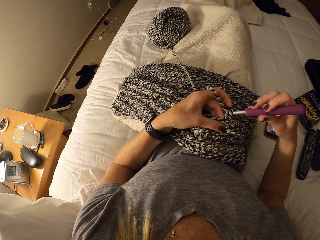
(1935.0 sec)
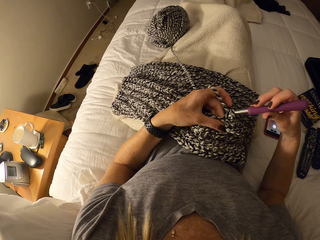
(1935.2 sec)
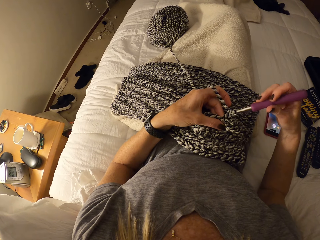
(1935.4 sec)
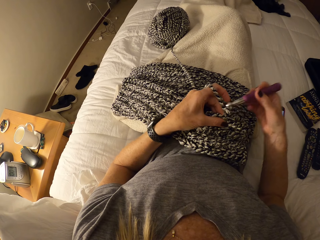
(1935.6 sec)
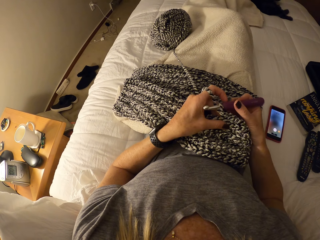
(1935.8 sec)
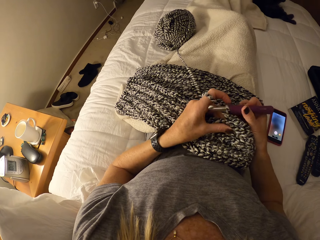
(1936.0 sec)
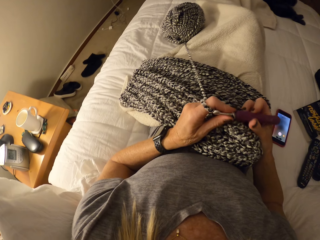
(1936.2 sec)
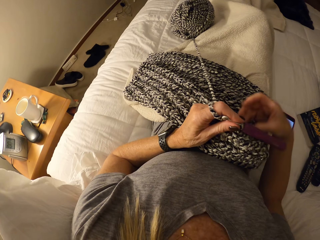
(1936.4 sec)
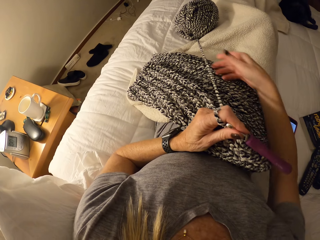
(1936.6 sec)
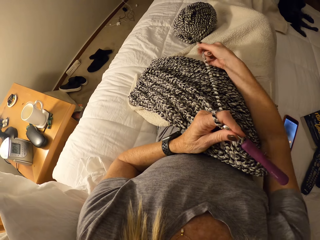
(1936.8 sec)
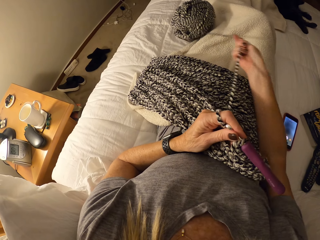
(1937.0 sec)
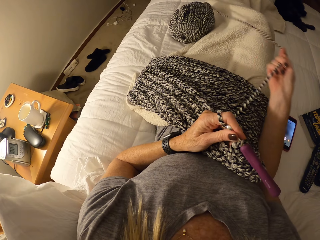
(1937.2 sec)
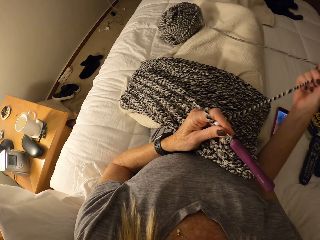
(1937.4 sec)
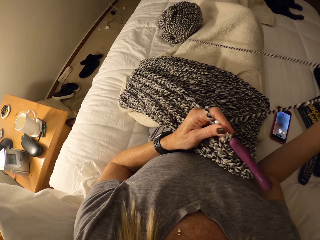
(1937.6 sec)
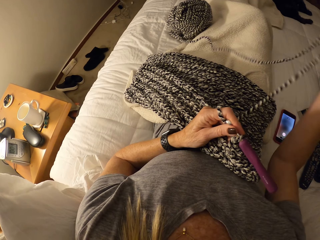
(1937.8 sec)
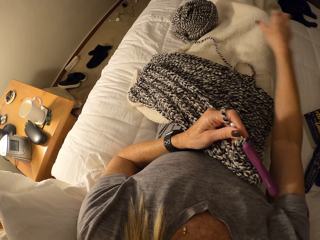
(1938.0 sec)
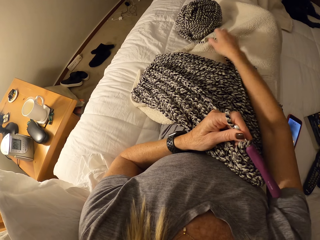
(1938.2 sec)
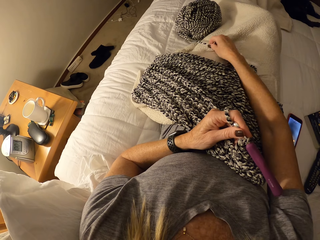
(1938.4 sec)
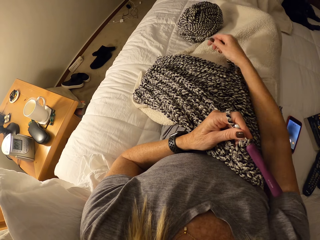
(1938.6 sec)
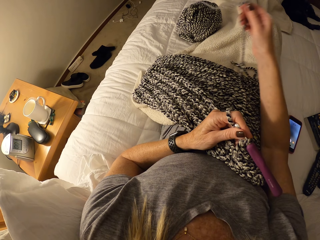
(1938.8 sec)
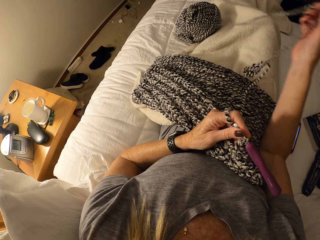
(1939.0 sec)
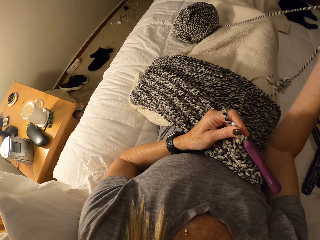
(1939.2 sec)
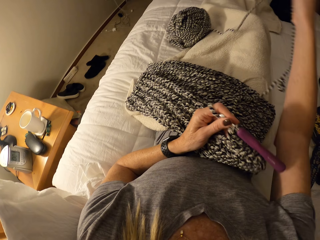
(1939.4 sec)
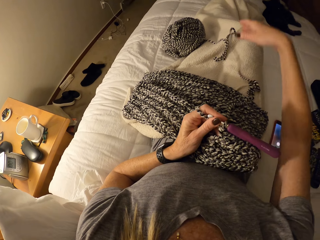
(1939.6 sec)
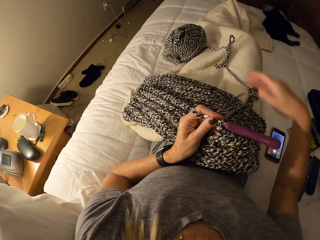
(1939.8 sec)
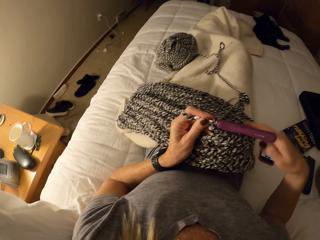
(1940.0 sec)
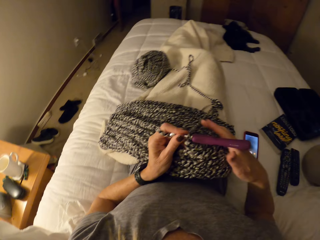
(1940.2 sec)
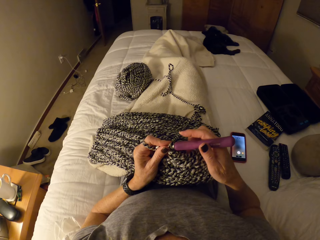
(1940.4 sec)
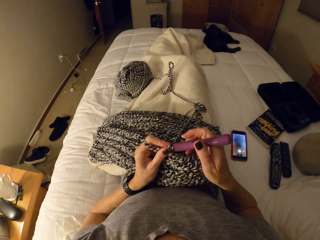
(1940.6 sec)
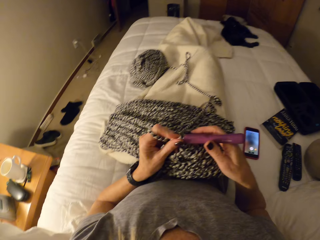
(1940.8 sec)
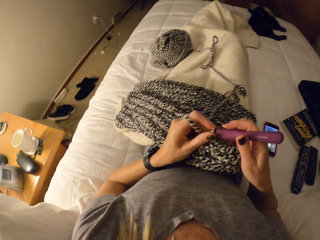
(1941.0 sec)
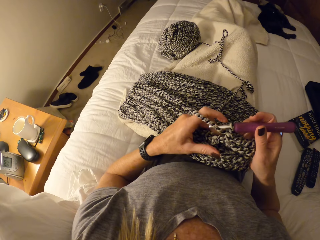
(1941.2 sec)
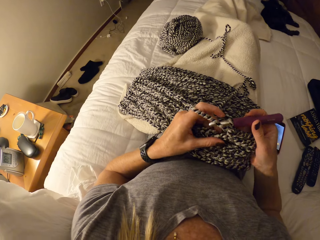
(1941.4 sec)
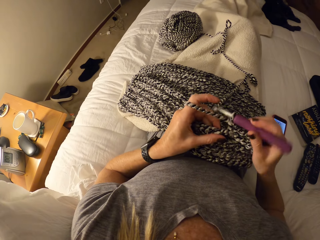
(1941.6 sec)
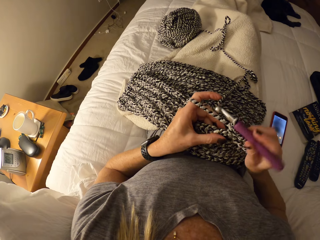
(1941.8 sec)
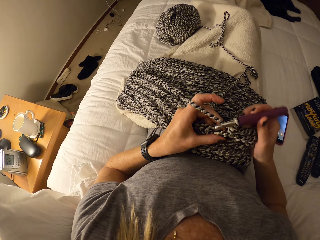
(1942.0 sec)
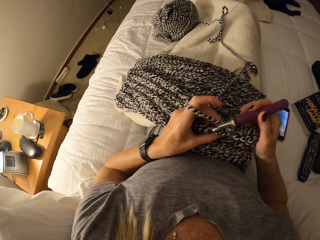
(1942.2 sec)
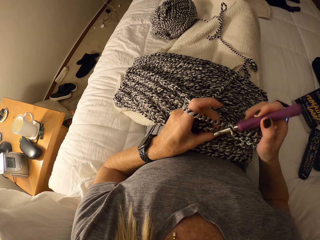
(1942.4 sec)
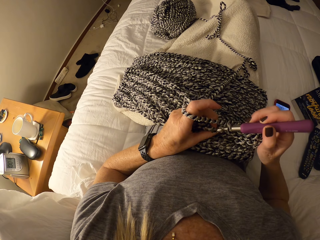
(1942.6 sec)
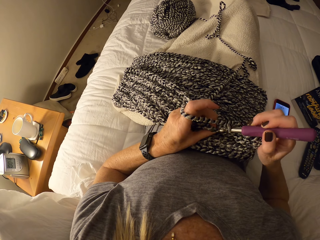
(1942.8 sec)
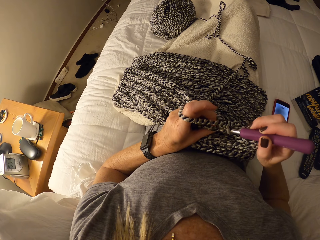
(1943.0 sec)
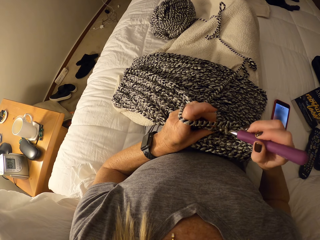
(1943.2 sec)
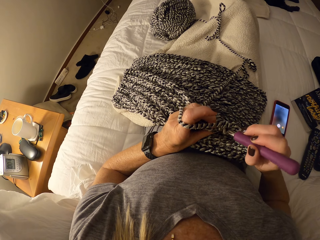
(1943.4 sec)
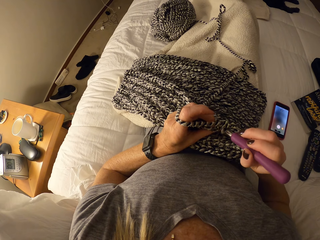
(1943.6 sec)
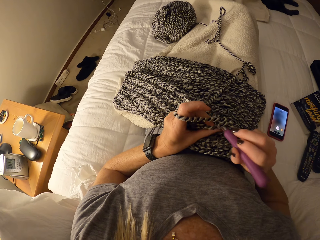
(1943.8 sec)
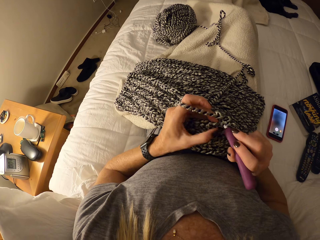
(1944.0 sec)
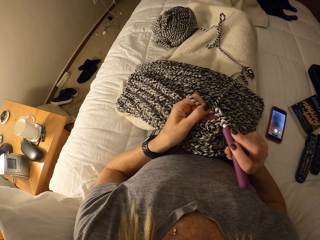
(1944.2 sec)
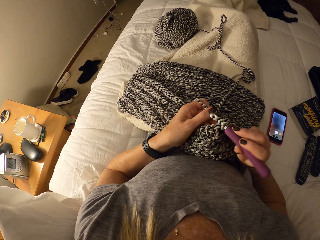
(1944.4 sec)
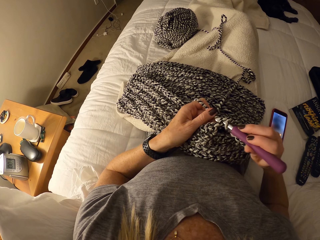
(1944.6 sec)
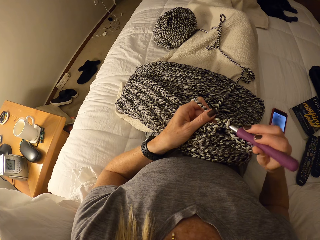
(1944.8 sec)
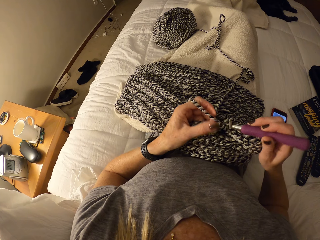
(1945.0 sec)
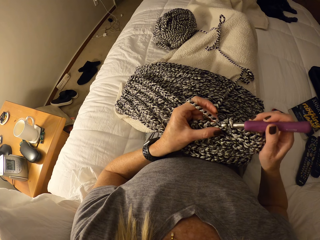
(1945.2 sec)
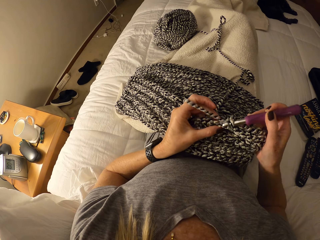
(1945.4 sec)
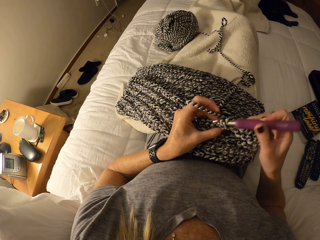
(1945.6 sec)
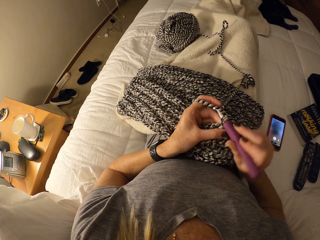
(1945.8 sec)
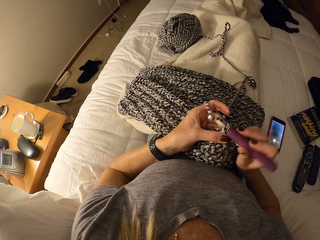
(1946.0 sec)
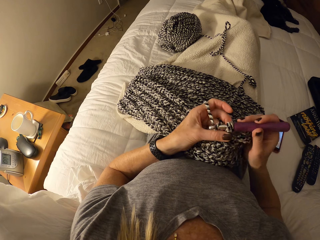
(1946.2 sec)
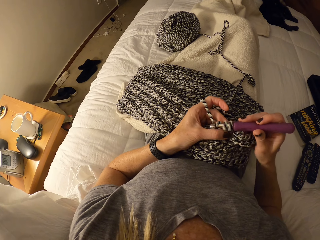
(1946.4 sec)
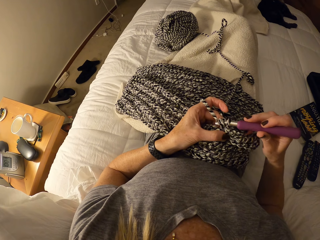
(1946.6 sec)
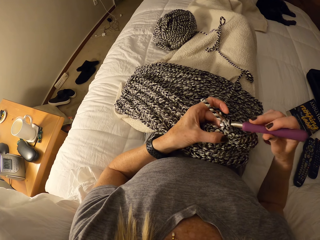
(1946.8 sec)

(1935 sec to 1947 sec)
The camera wearer drags the yarn strands. They unroll the fabric thread. They crochet the yarn with a crochet needle.

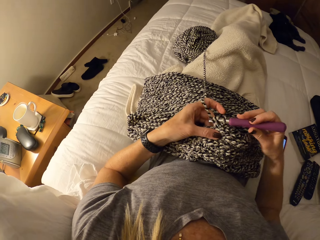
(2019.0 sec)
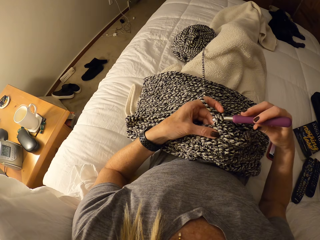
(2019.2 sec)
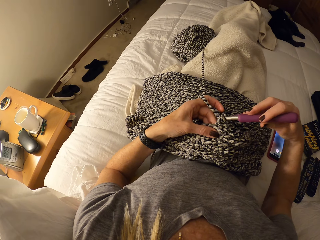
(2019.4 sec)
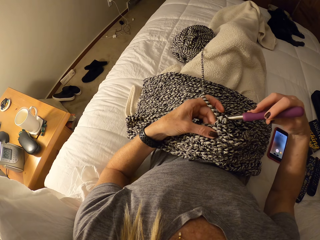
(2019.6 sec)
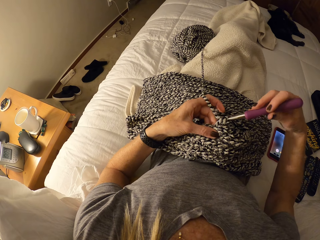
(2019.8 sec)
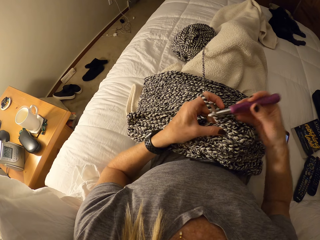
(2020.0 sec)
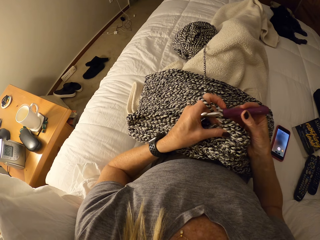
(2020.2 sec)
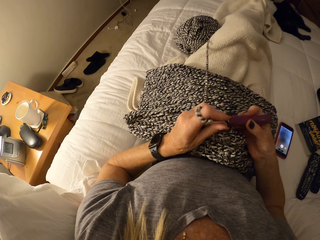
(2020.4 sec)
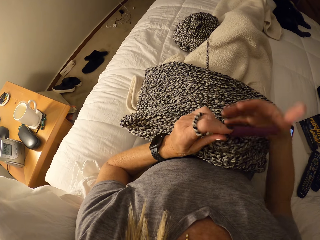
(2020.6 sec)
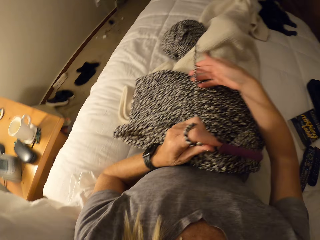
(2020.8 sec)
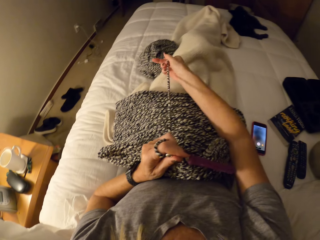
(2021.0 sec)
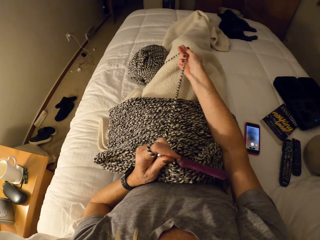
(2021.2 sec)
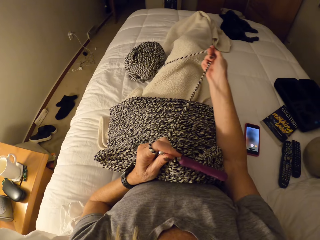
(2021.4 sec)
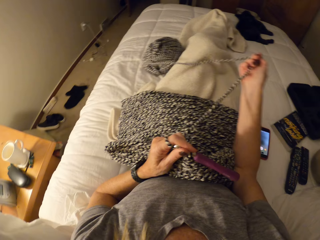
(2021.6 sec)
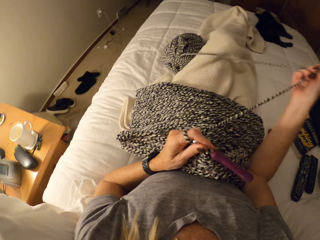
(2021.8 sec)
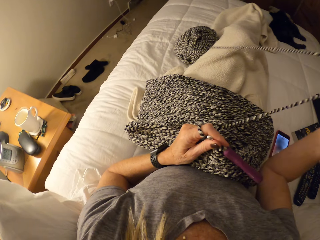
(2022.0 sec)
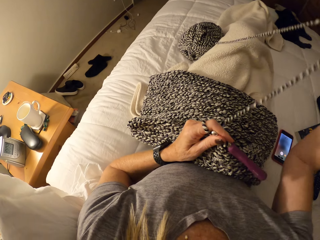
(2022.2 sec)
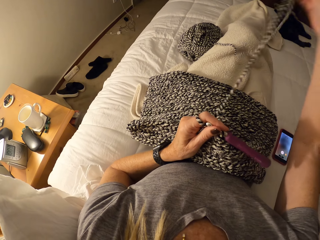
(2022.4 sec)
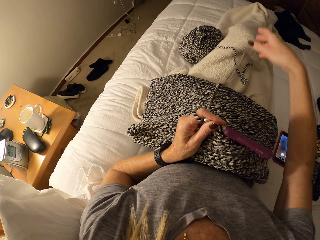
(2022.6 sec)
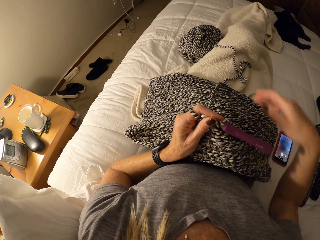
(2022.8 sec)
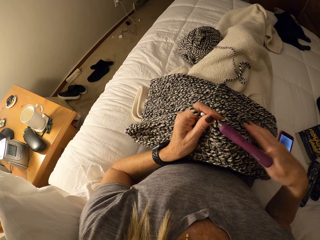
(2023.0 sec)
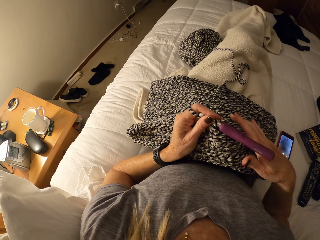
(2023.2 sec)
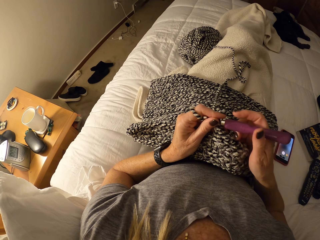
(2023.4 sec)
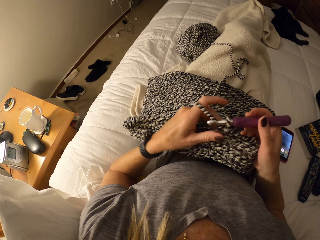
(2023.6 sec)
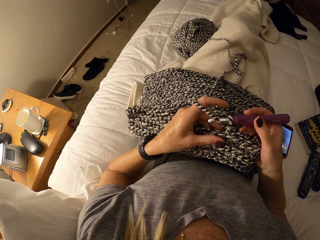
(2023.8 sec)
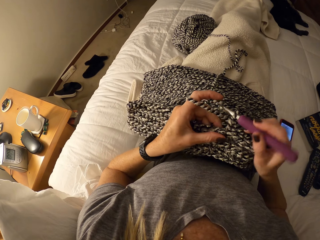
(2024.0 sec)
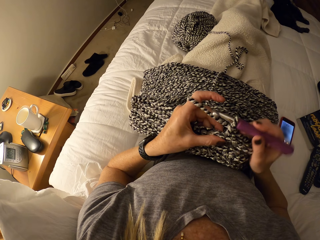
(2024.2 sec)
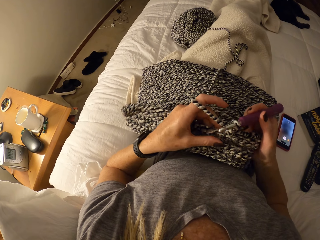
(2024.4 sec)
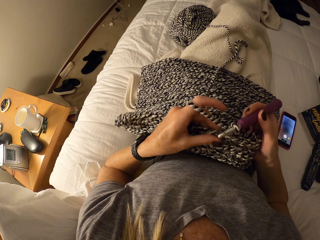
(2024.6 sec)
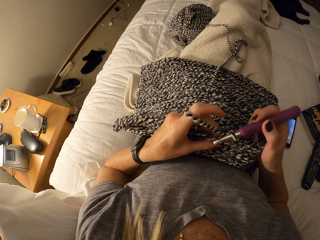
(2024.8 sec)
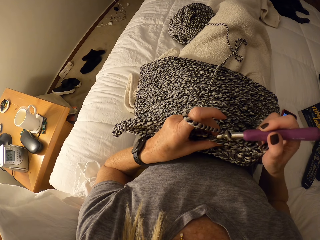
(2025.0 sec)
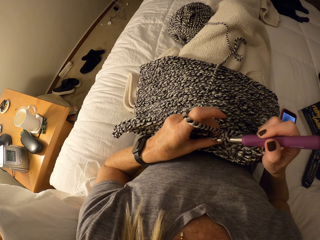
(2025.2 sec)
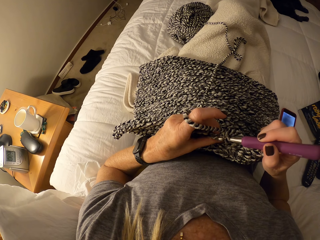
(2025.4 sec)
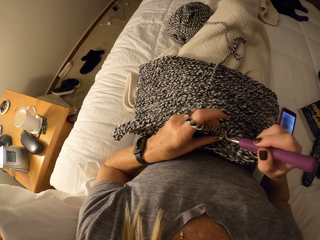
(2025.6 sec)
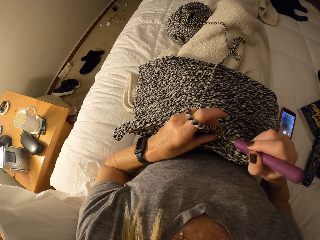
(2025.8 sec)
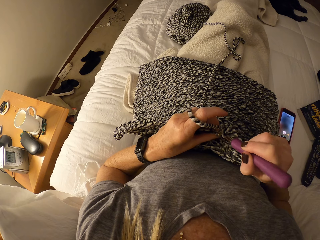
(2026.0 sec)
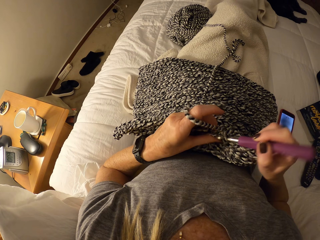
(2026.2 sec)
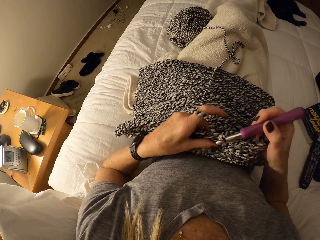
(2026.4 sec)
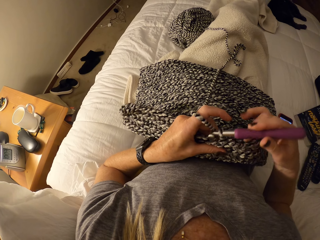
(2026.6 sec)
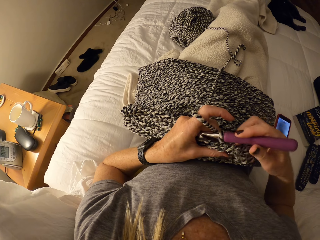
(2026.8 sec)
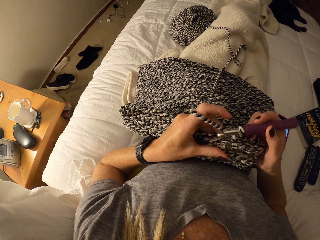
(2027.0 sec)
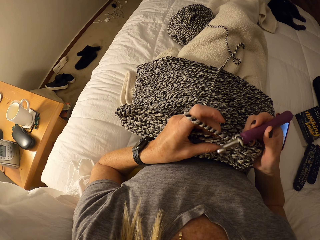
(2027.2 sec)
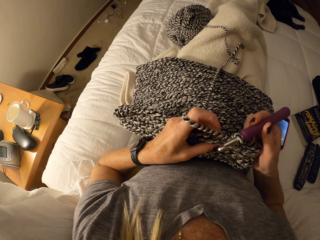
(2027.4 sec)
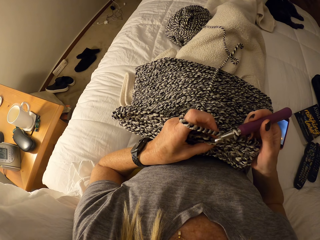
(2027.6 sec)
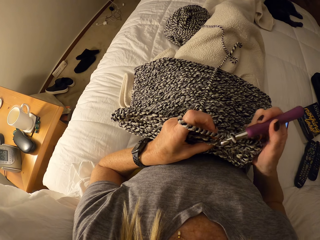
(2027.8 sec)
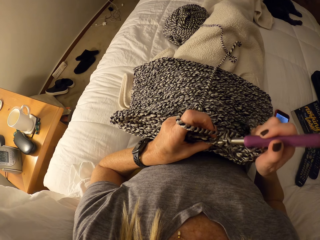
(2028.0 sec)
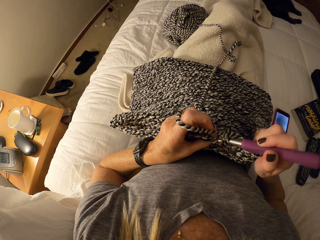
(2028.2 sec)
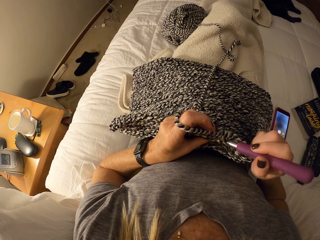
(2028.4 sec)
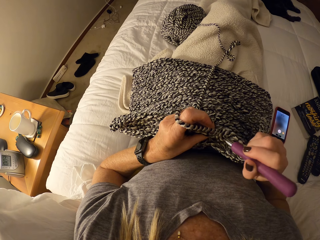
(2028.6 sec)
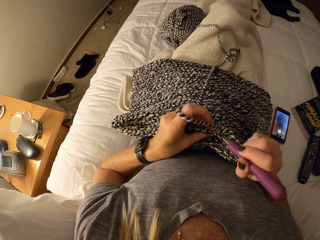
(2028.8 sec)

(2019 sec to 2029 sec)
The camera wearer drags the yarn strands. She unrolls the fabric string. She puts the thread on her lap. She crochets the yarn with a crochet needle.
